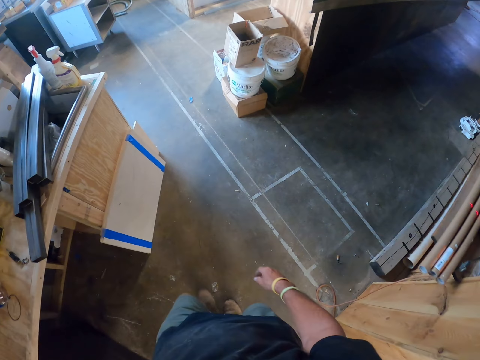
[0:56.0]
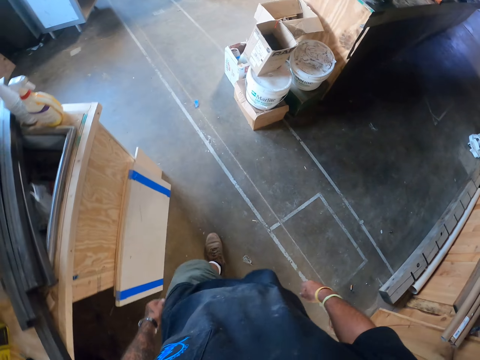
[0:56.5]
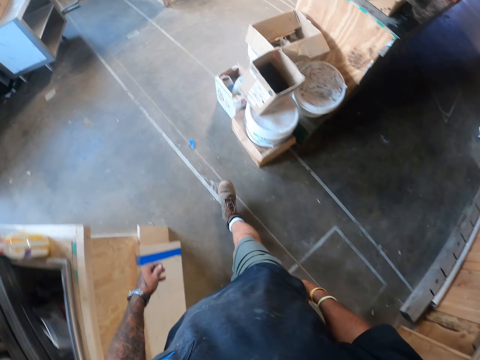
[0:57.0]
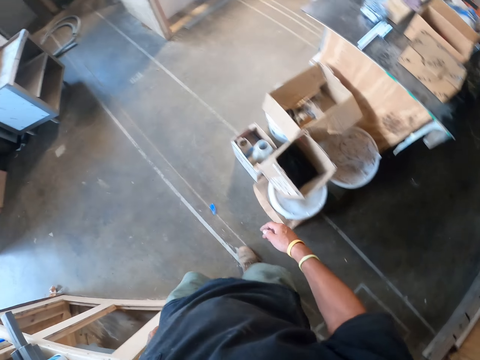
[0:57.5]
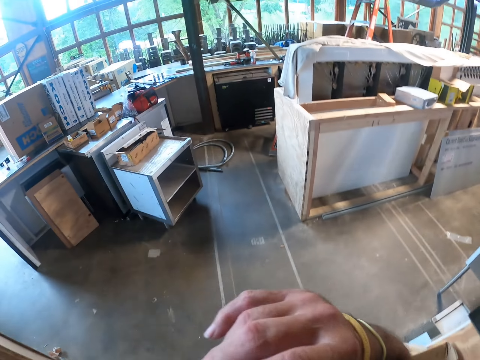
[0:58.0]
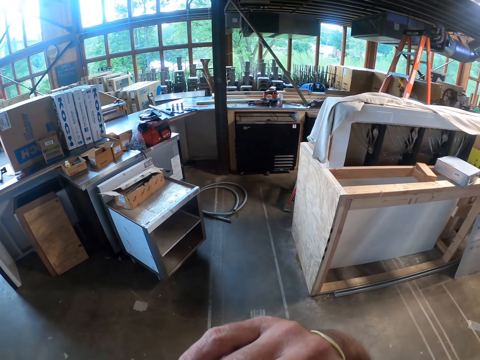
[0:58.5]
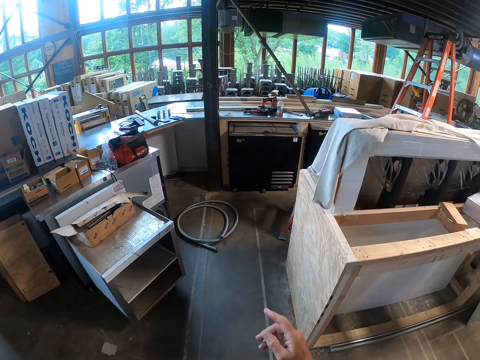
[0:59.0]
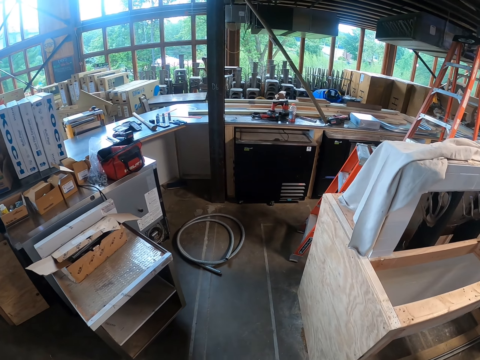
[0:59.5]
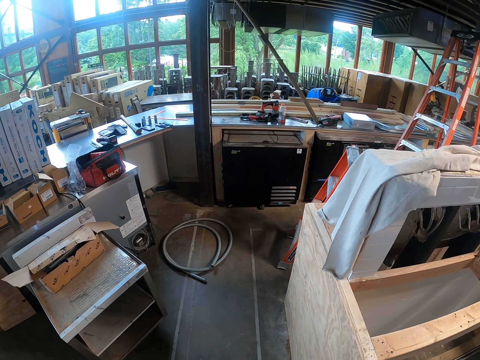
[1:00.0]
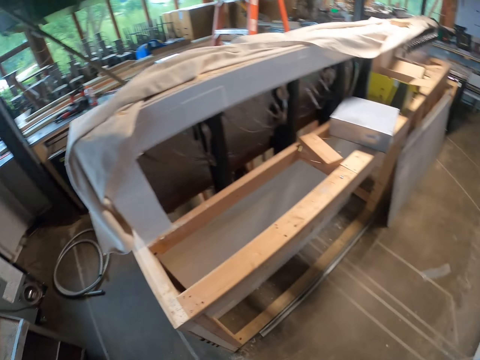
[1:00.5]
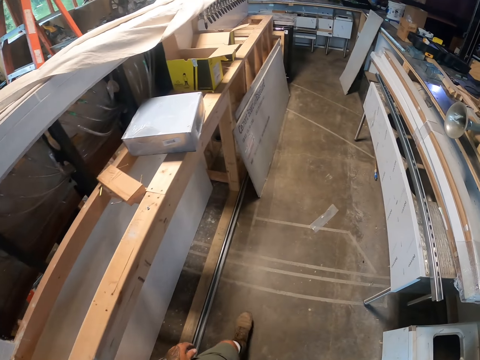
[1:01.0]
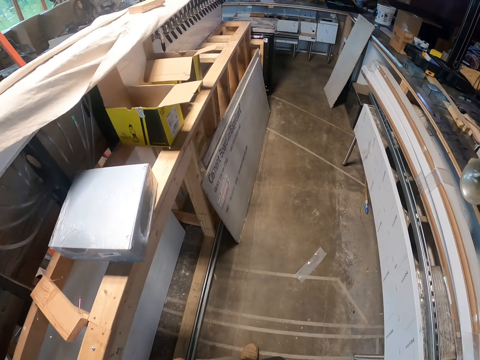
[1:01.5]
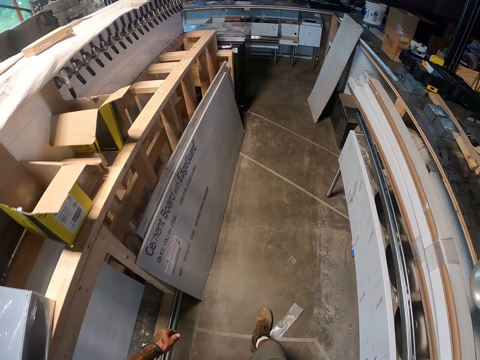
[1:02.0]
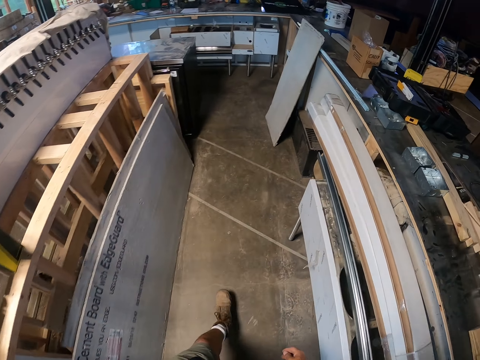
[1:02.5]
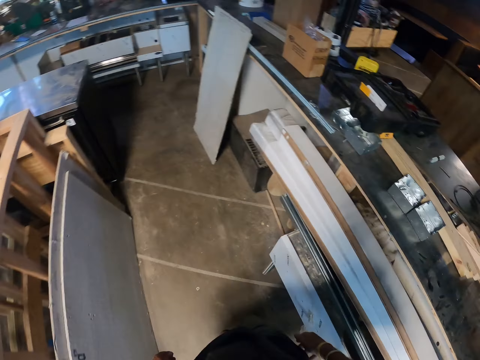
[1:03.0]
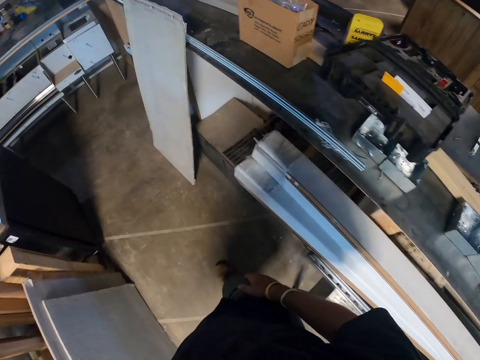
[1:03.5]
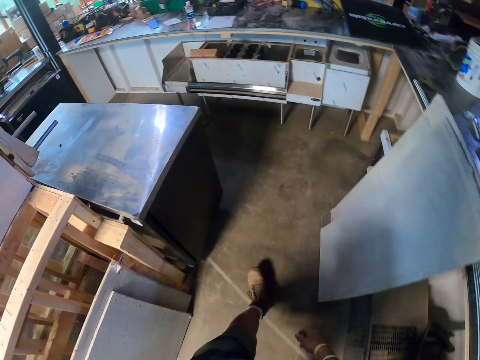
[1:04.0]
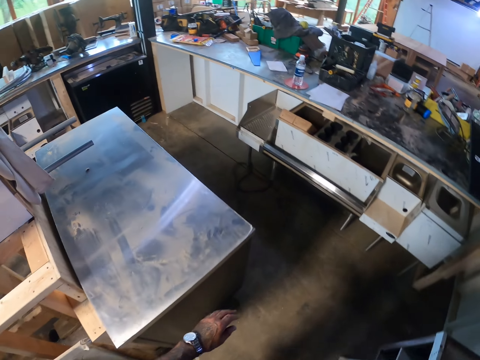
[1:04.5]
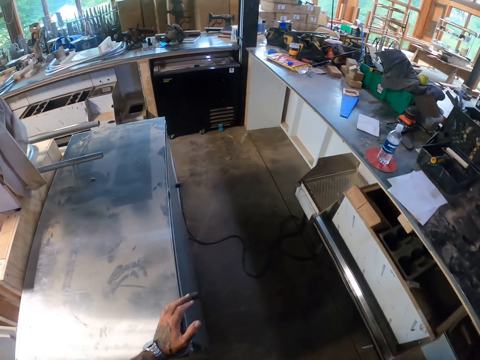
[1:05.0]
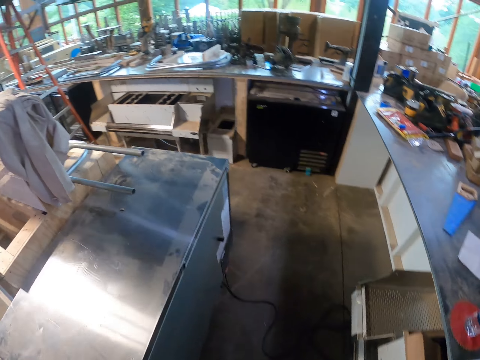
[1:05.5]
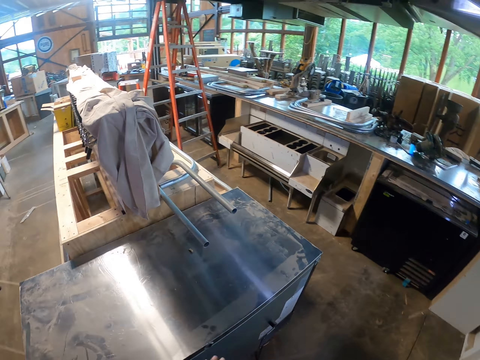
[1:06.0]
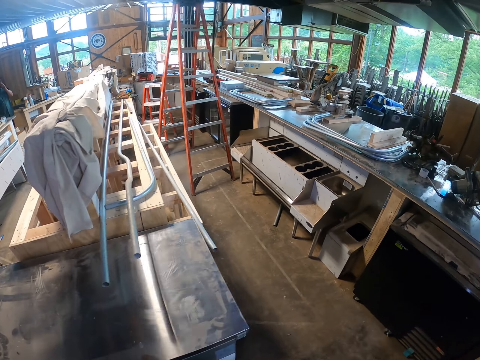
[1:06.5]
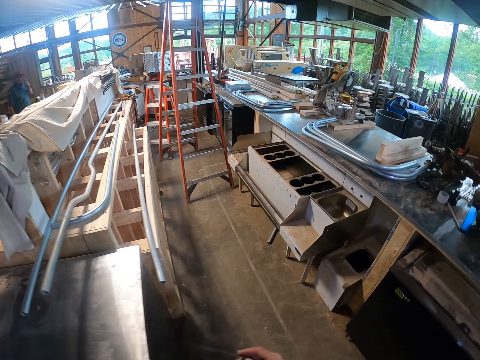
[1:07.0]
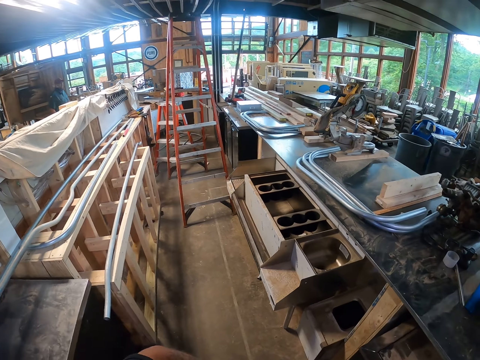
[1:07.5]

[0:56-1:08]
The camera wearer touches his face.

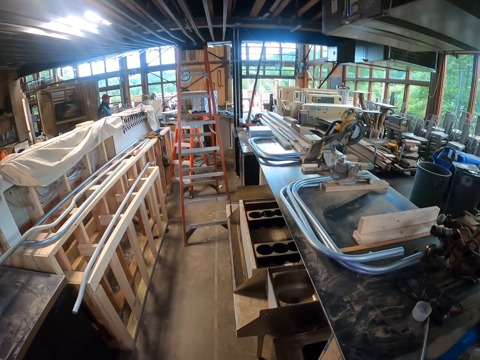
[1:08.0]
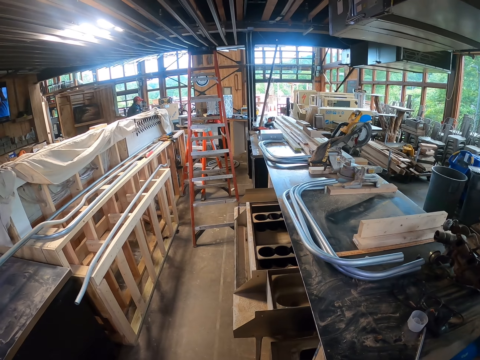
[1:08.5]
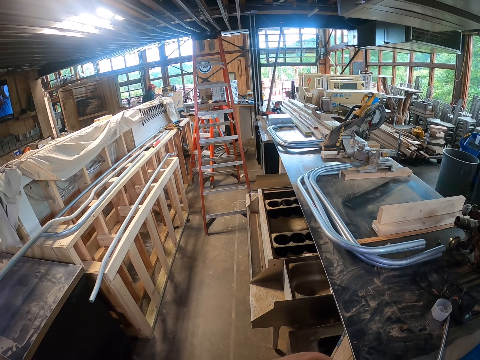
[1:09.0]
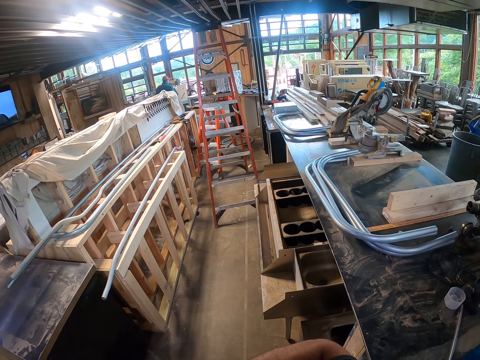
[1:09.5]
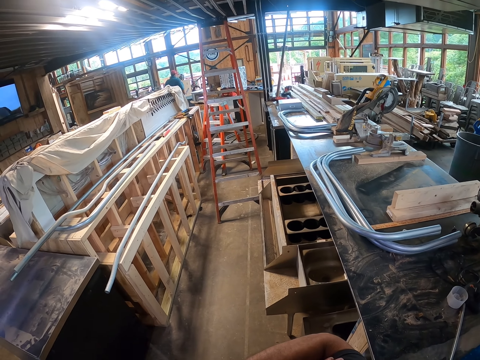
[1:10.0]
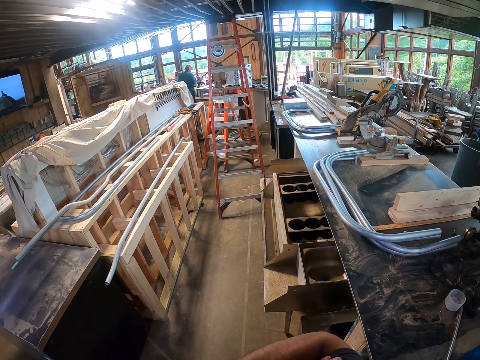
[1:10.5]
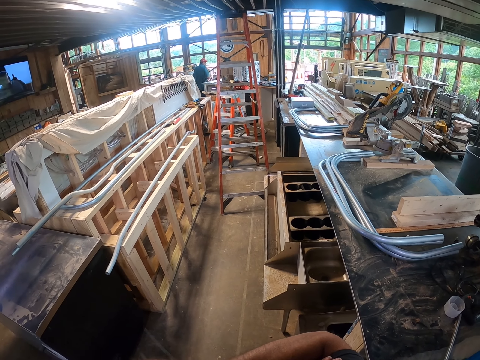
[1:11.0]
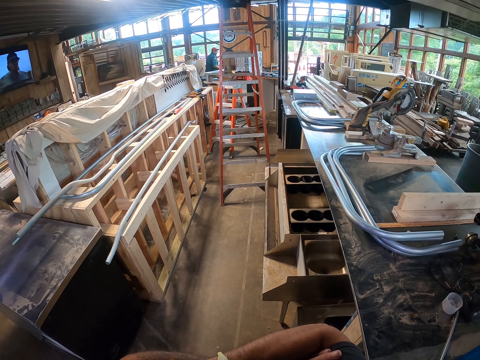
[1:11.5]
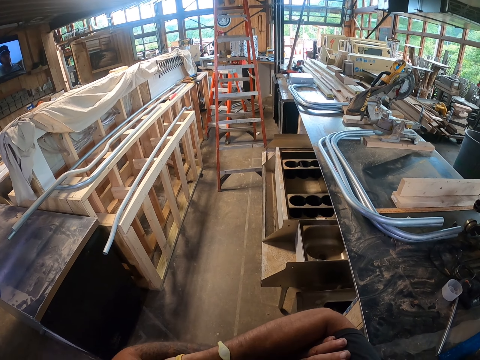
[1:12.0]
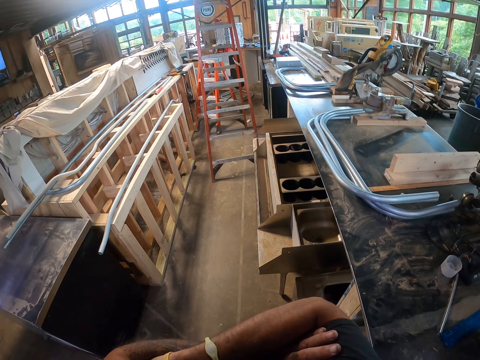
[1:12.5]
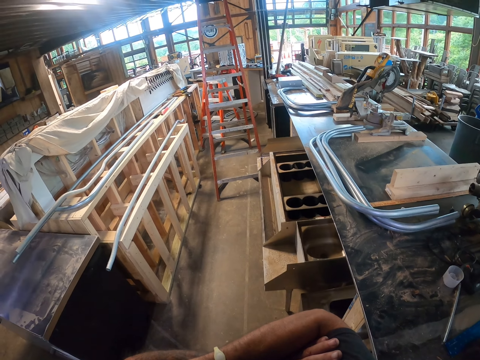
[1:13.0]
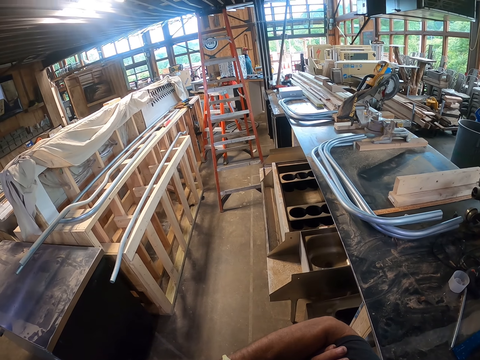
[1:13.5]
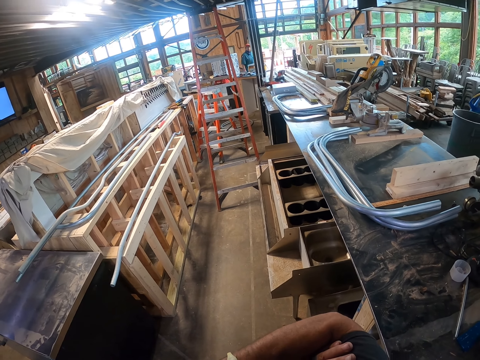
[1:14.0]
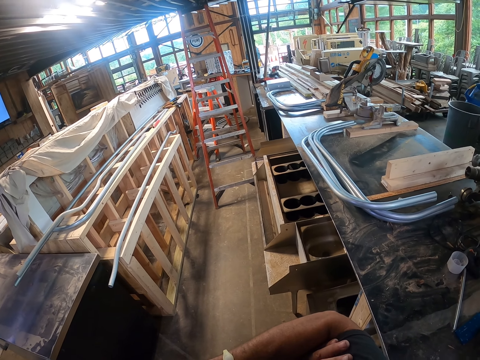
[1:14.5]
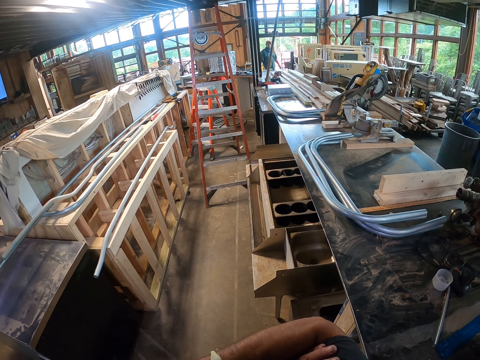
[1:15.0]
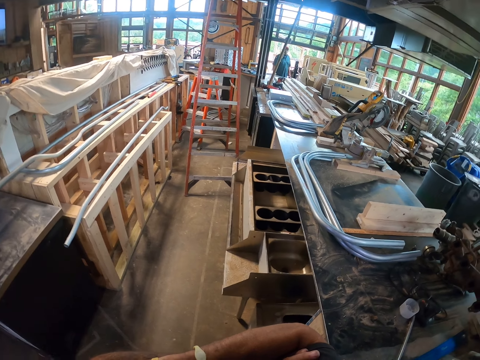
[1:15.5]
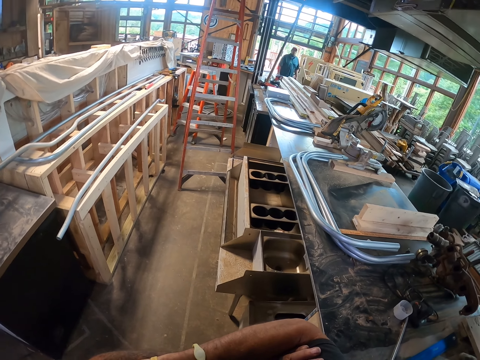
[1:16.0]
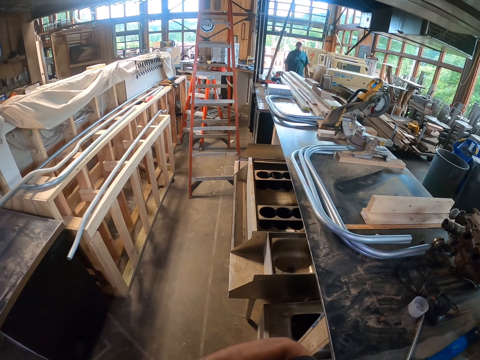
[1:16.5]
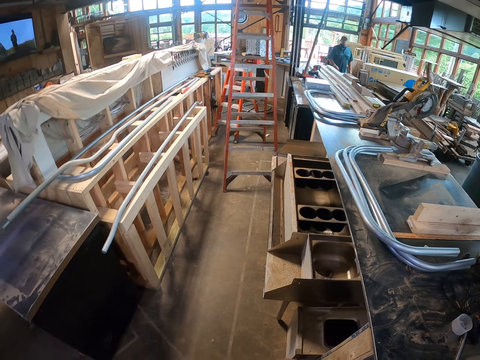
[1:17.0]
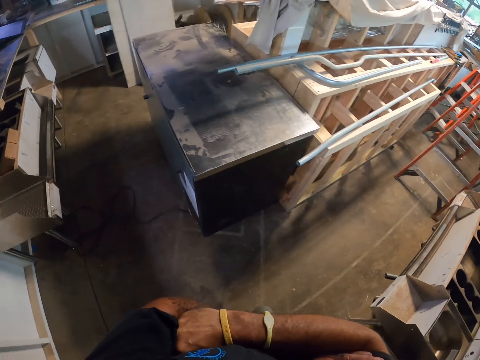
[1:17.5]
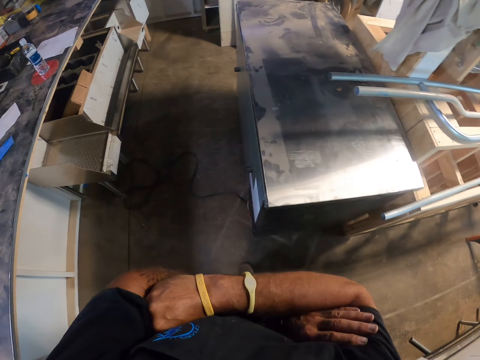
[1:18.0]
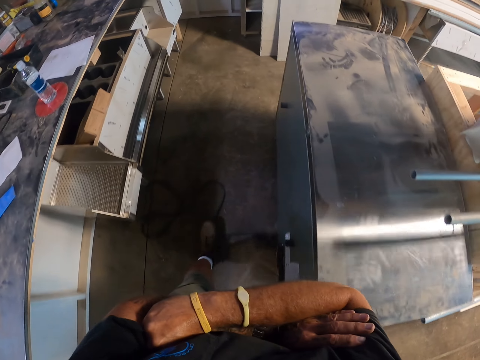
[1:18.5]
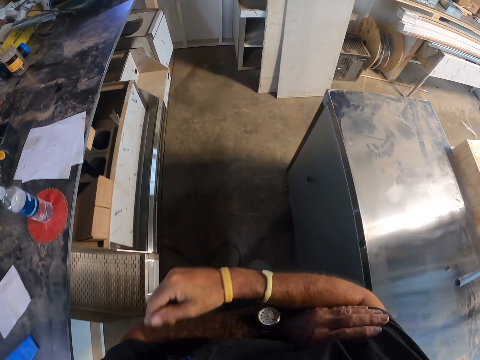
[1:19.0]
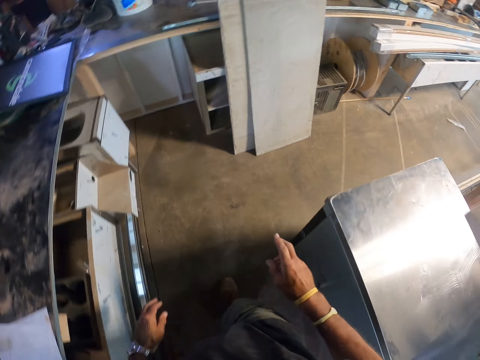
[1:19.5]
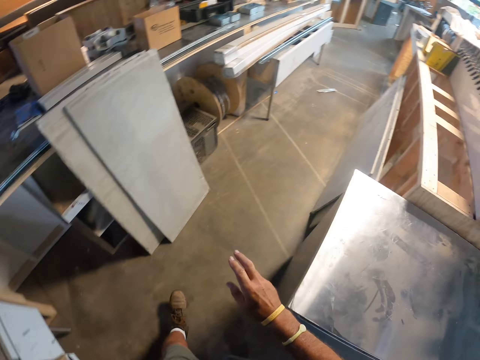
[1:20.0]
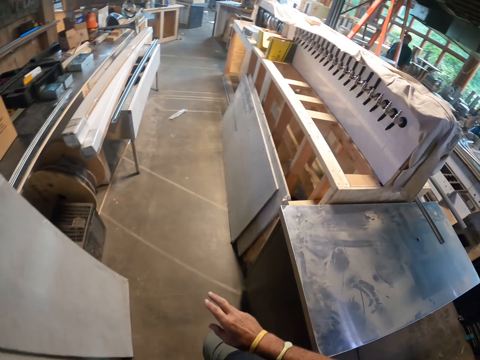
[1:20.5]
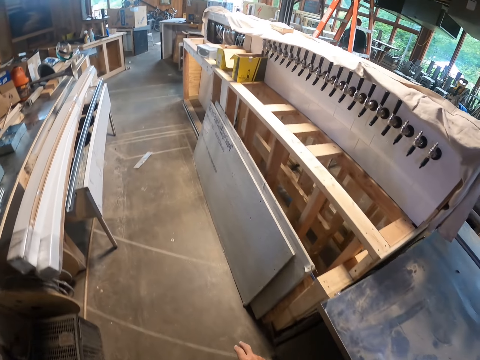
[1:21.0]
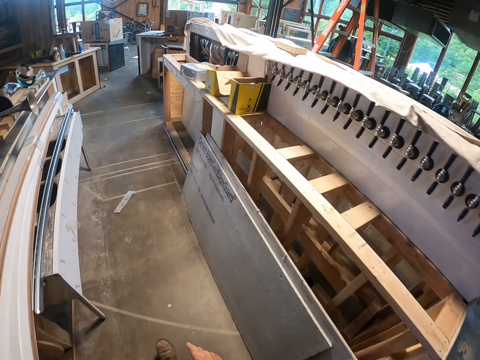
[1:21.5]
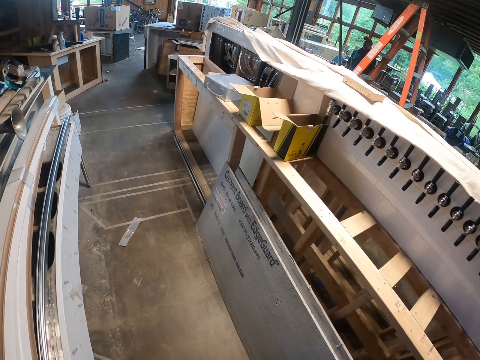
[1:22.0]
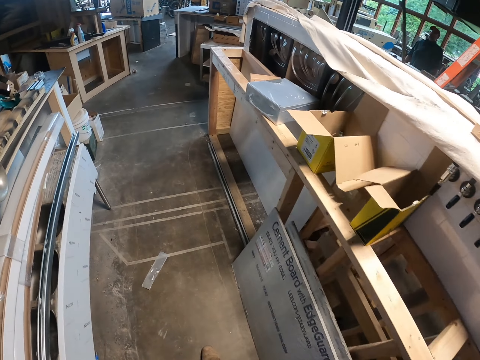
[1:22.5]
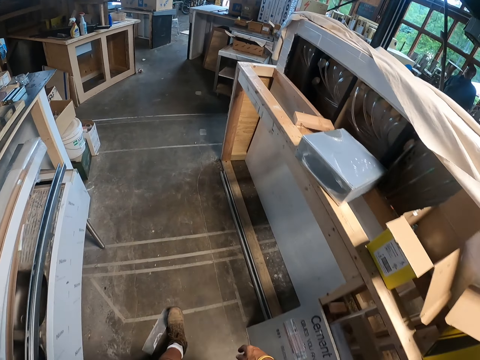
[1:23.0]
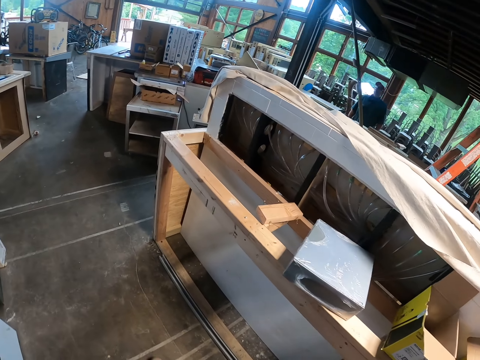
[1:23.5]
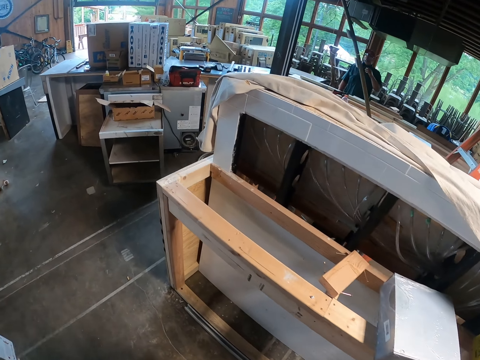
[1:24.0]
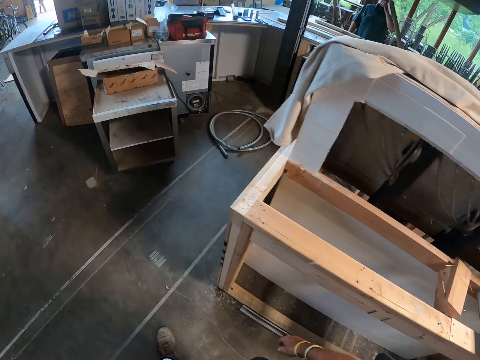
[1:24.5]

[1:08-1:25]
A man walks around the warehouse. The camera wearer holds his hands together. He walks around the warehouse.
